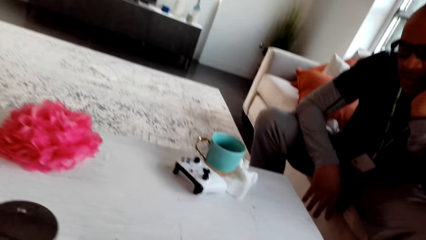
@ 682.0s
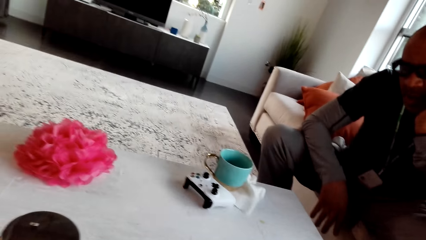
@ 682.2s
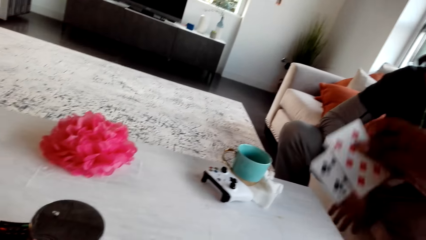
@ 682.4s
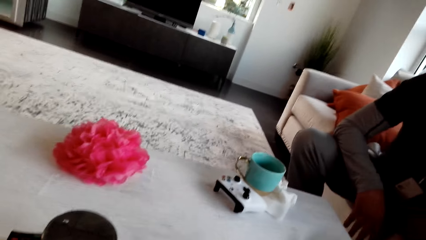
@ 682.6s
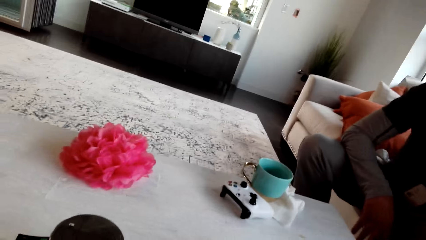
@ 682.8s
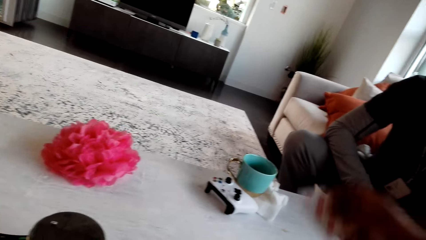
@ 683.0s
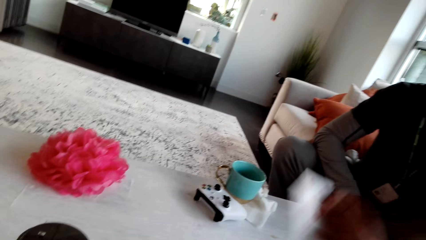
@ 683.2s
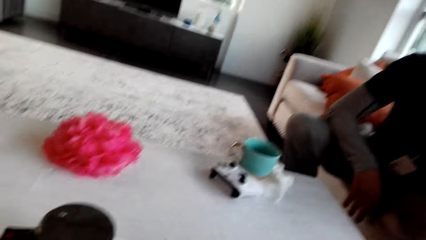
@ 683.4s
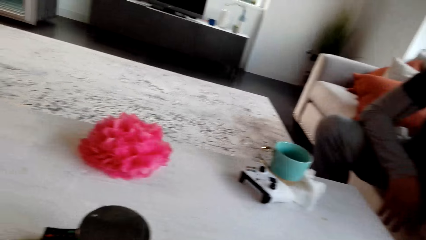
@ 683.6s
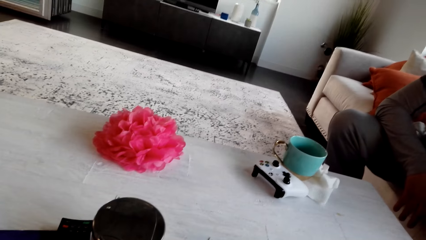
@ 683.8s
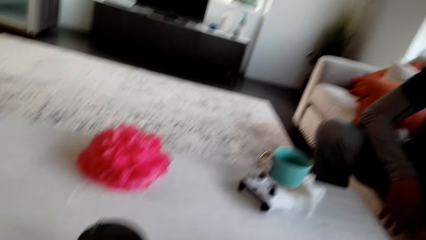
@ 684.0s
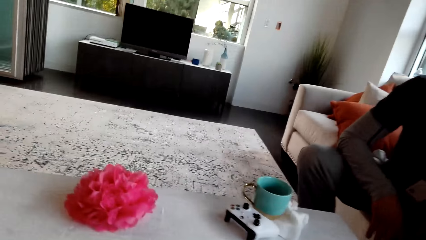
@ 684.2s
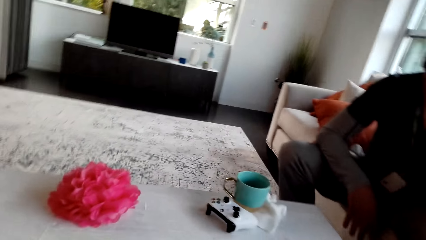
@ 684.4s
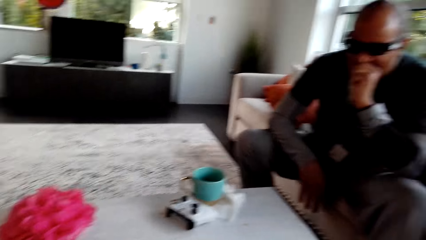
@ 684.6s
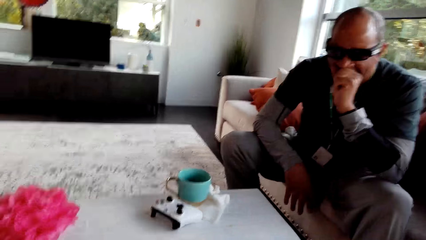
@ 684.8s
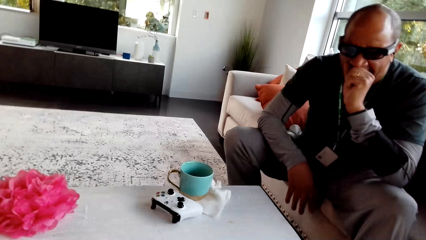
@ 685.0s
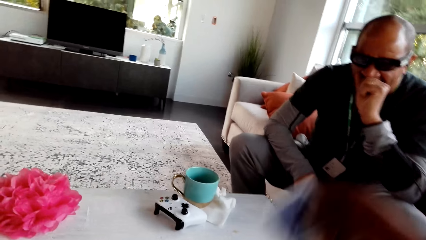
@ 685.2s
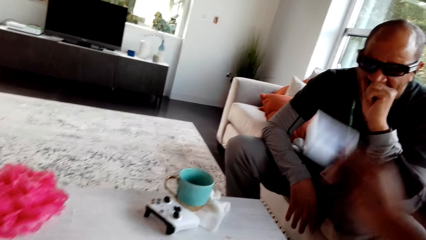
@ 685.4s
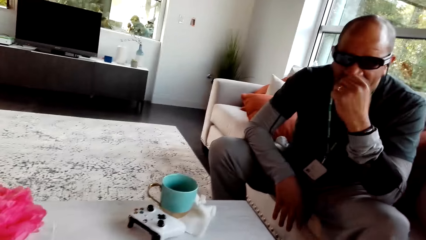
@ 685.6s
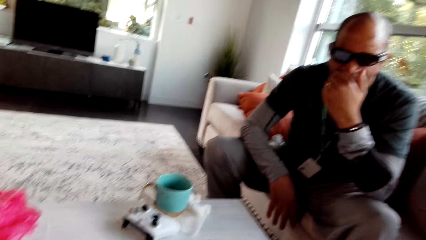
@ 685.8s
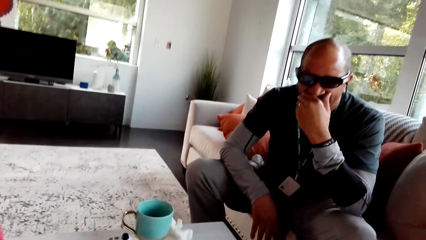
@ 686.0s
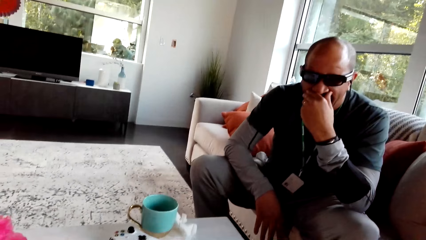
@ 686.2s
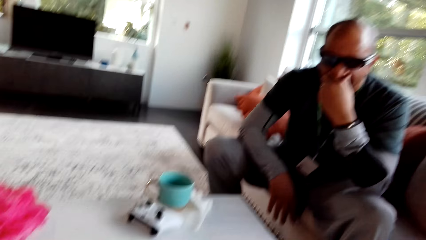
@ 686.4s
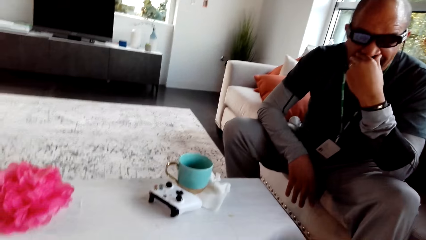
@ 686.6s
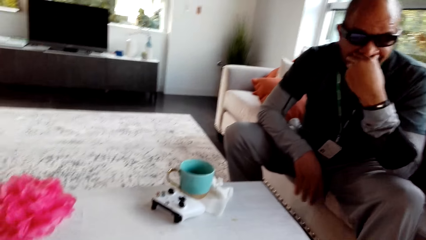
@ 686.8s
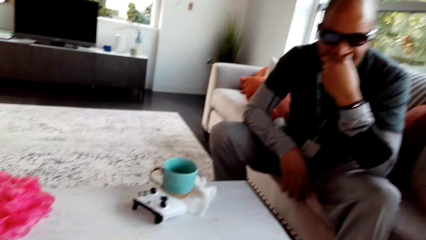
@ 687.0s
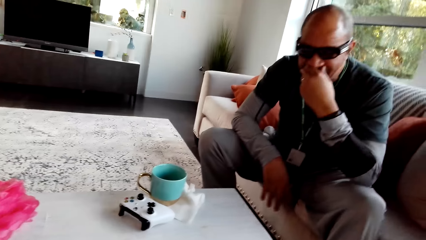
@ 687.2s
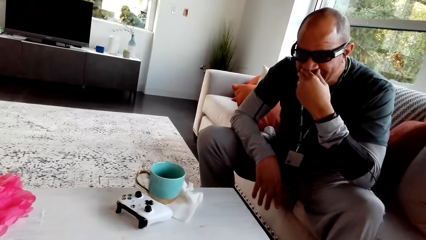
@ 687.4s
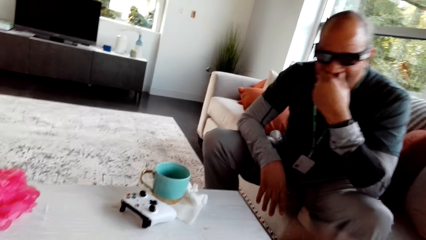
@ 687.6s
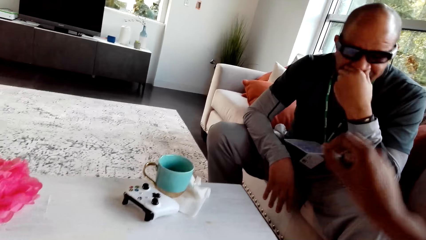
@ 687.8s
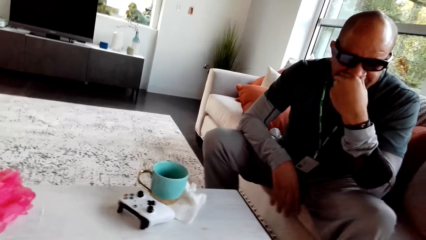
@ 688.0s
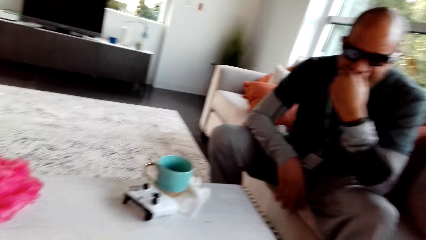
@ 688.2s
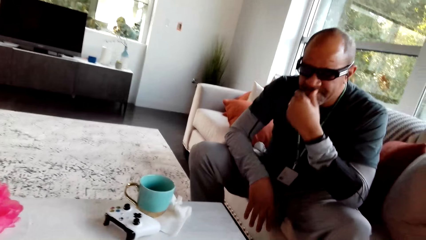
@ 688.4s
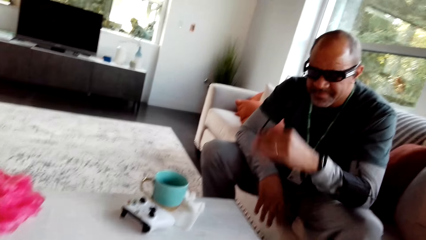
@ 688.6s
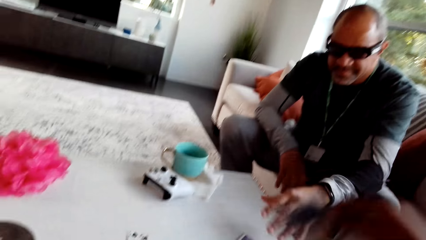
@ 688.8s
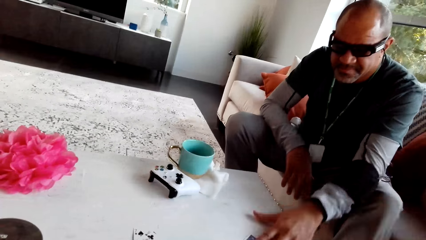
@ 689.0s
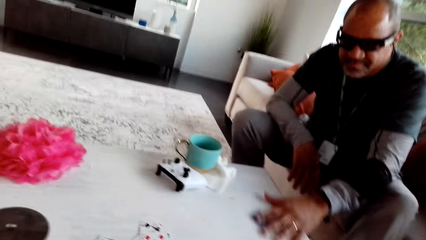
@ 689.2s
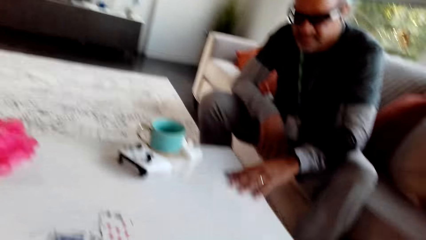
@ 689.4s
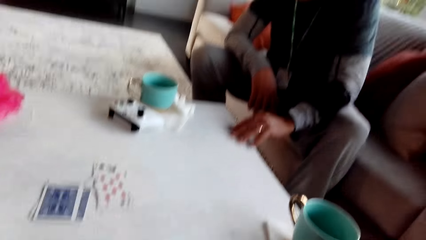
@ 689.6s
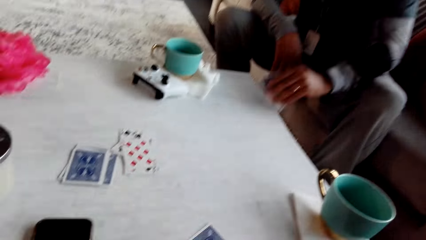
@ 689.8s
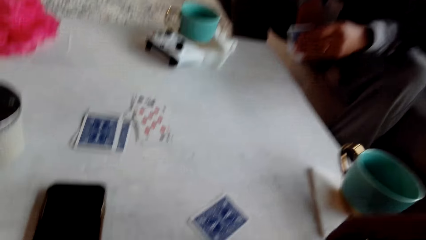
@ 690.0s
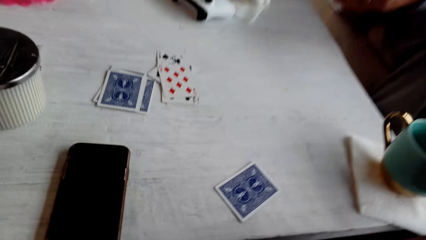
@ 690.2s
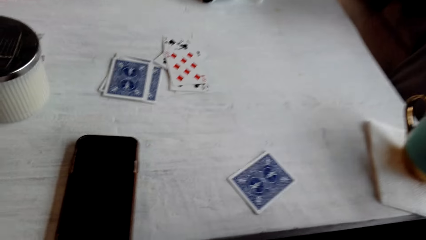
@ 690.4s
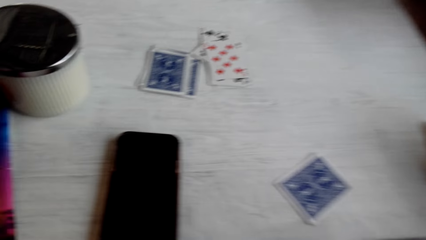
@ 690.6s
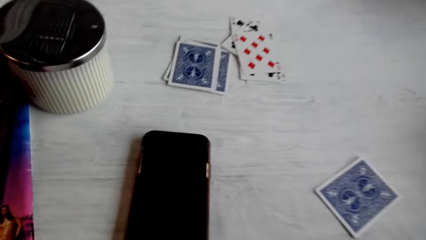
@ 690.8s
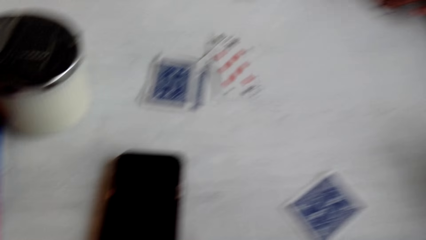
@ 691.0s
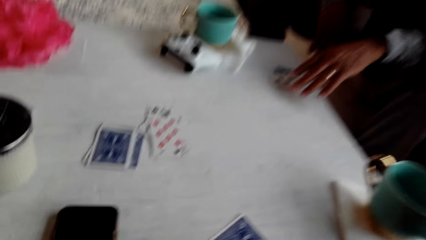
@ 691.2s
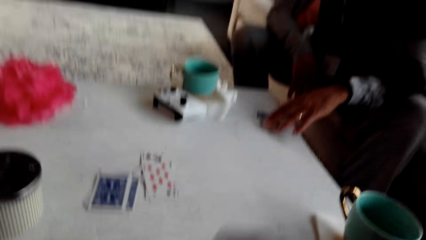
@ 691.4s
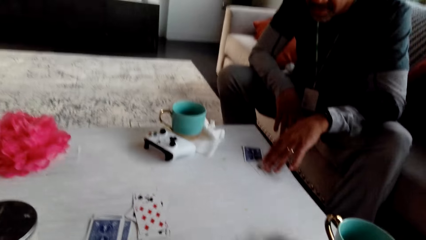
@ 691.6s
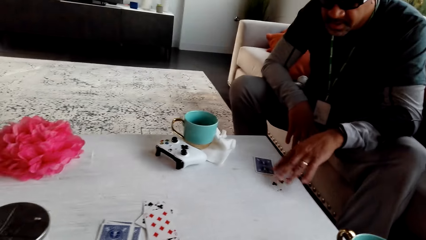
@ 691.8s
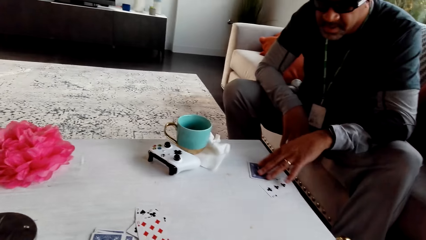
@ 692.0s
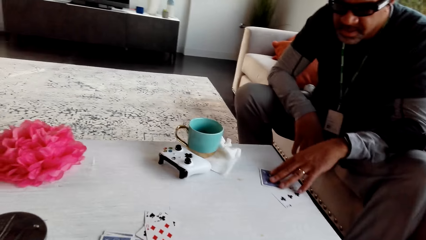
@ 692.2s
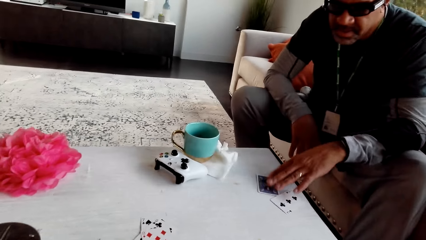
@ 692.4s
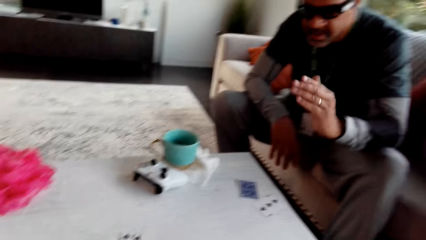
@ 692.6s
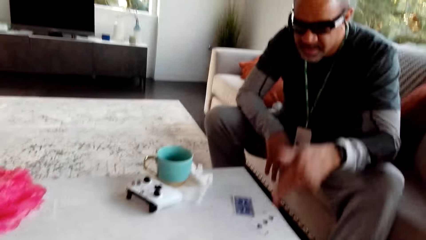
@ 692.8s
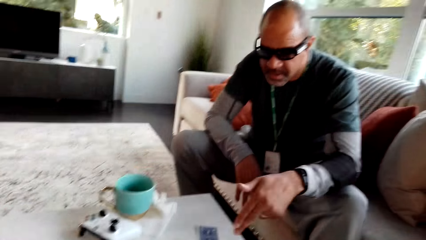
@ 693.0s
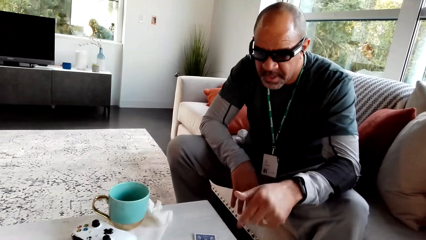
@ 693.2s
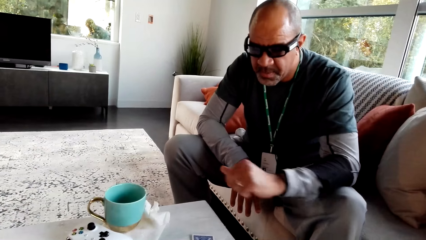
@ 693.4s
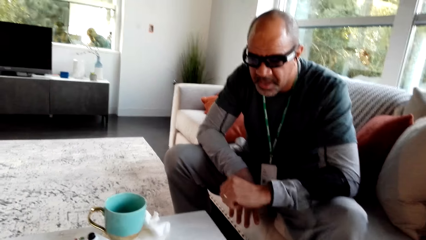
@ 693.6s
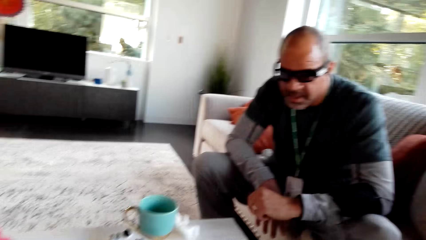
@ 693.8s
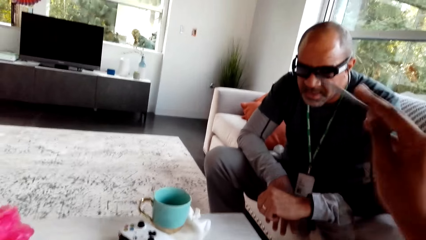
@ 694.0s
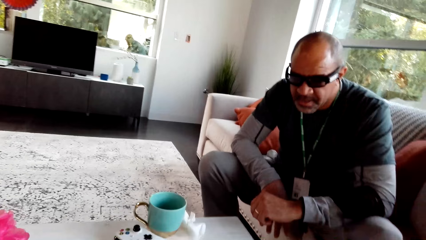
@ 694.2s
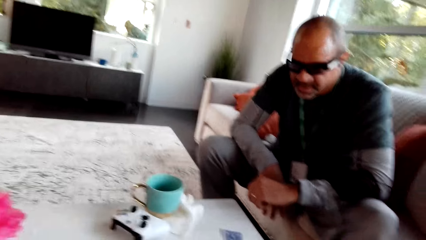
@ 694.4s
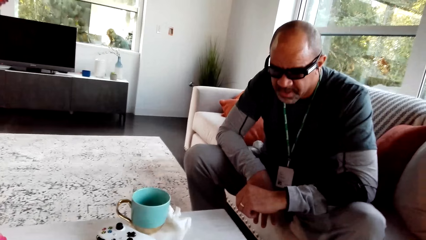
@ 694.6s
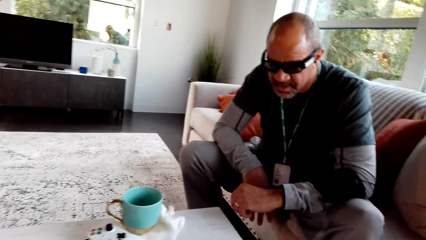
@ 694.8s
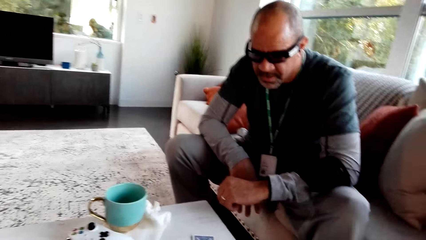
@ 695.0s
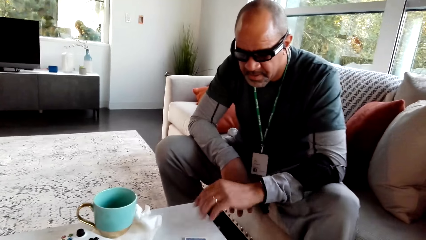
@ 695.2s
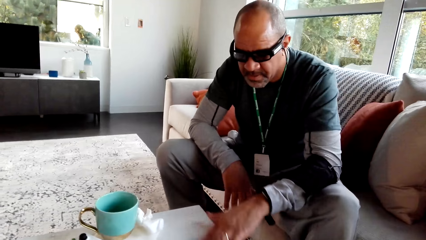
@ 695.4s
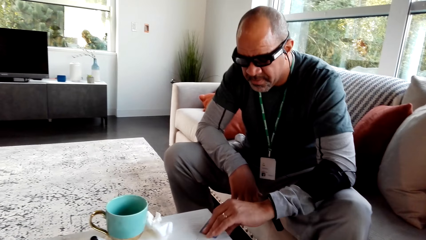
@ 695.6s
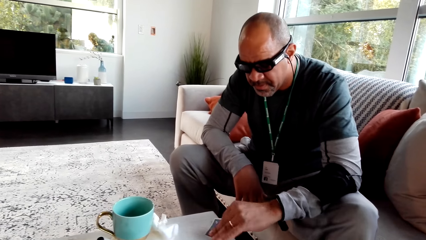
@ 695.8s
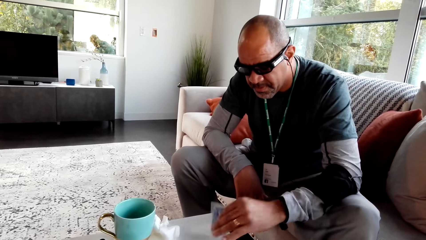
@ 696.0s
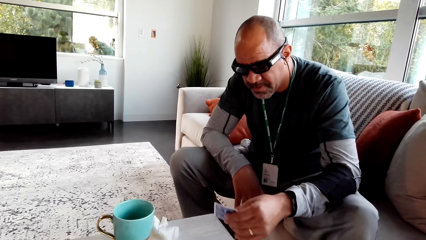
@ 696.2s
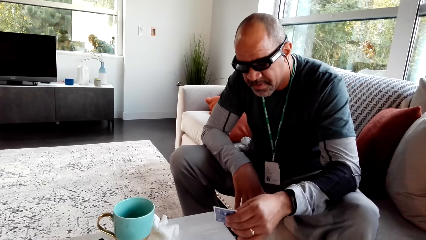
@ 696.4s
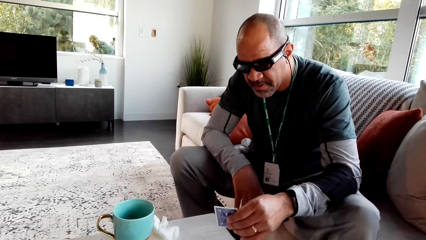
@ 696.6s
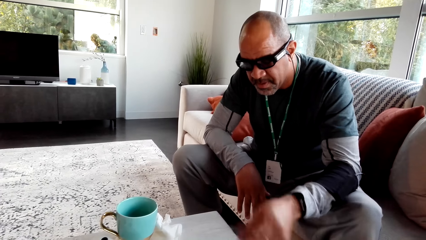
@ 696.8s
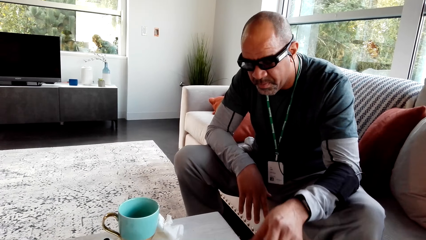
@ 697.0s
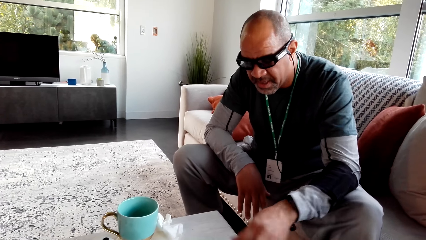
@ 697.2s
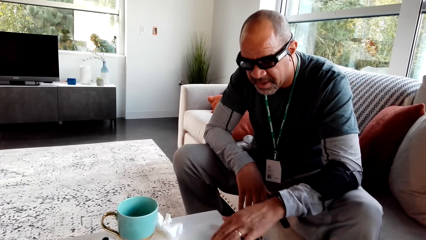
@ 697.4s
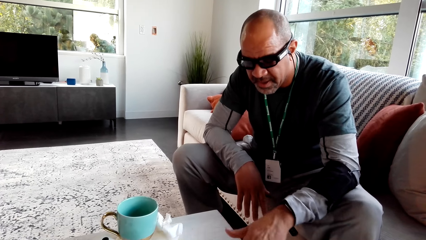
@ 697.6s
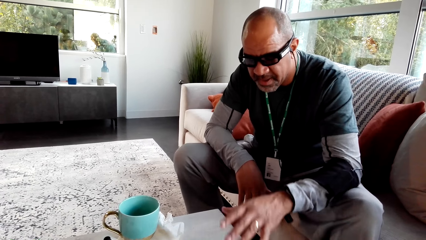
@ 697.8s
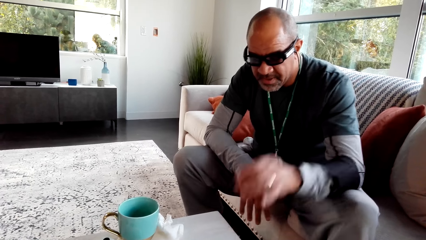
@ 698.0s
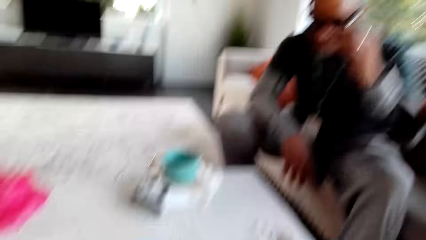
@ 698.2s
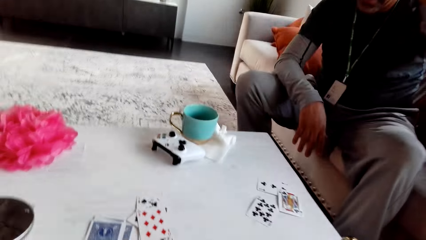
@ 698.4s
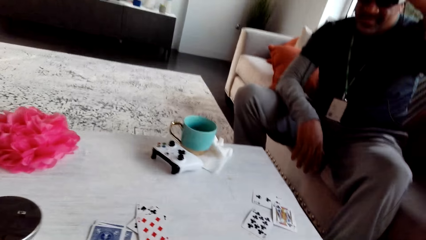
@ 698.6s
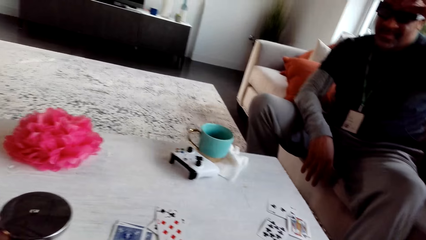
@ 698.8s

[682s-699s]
The camera wearer pulls a card on the table. They pick the cards from the table. They place a card on the table. They stare at the man. They place a card on the table. The man picks cards from the table. The camera wearer stares at their phone. They look around. They stare at the man. The man picks up a card, inspects the card on the table and places the card on the table.
